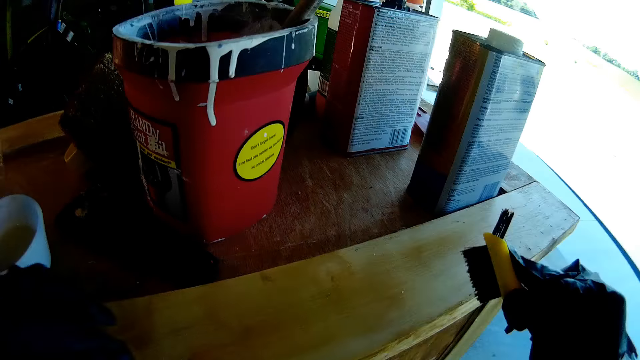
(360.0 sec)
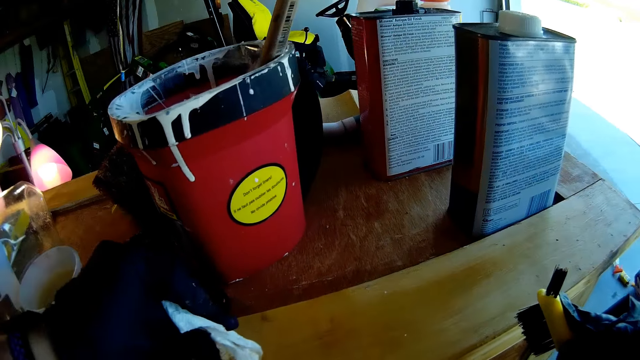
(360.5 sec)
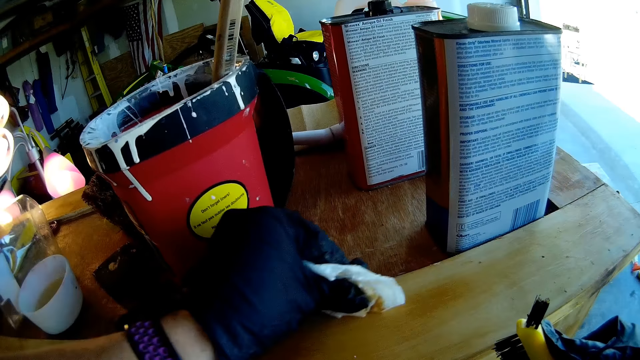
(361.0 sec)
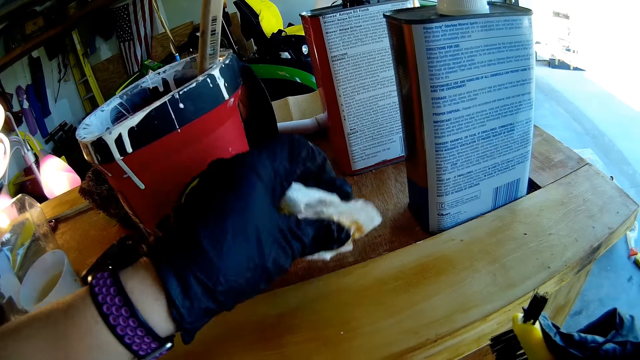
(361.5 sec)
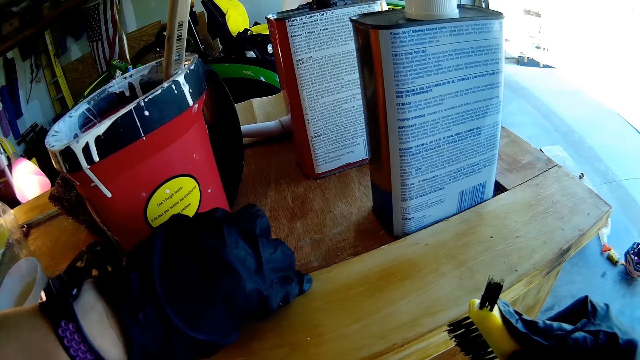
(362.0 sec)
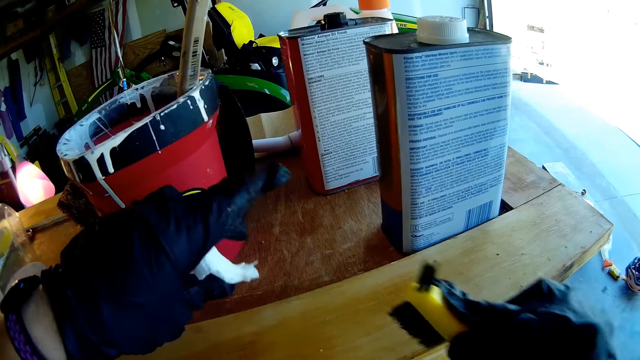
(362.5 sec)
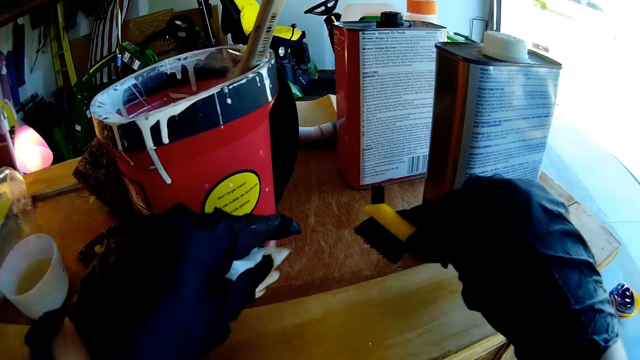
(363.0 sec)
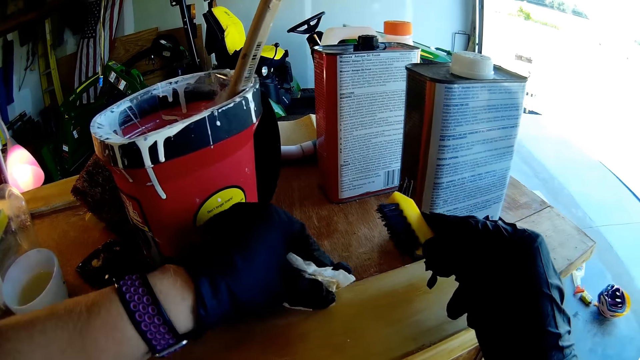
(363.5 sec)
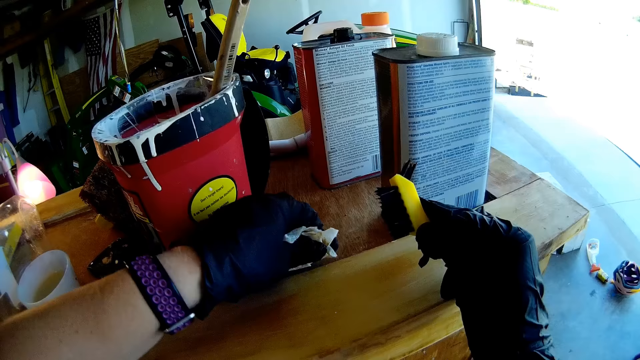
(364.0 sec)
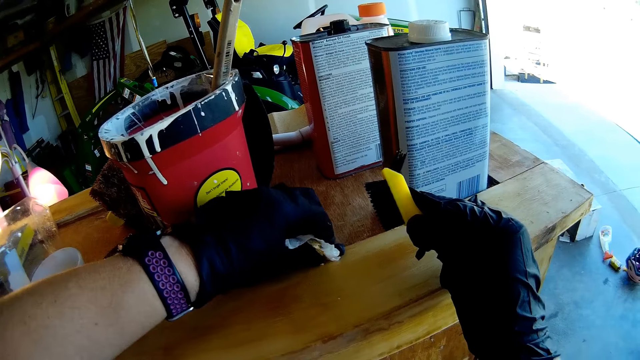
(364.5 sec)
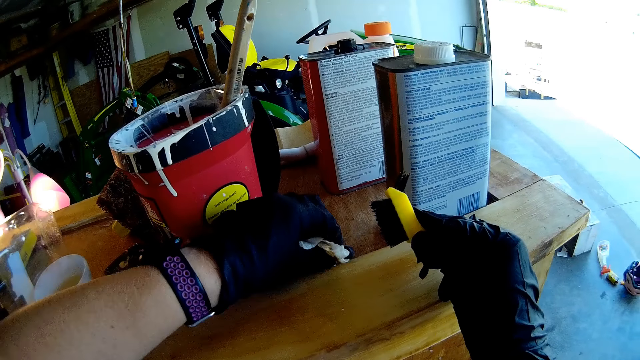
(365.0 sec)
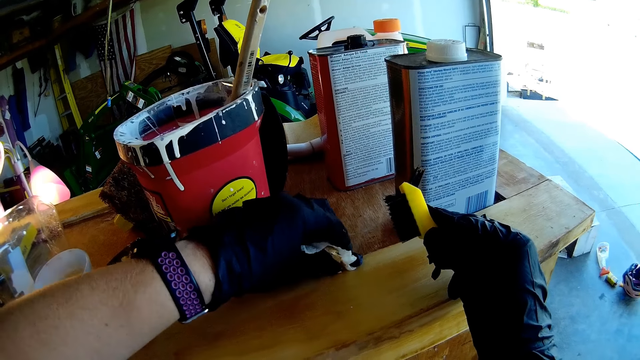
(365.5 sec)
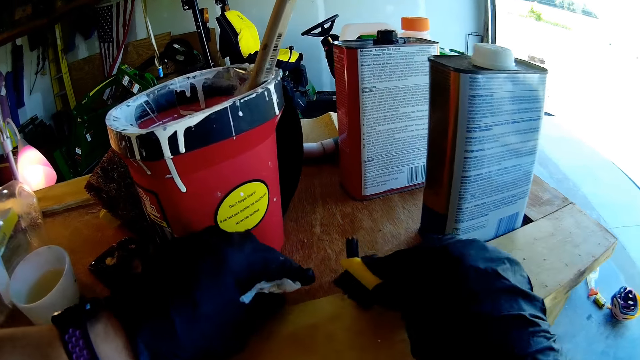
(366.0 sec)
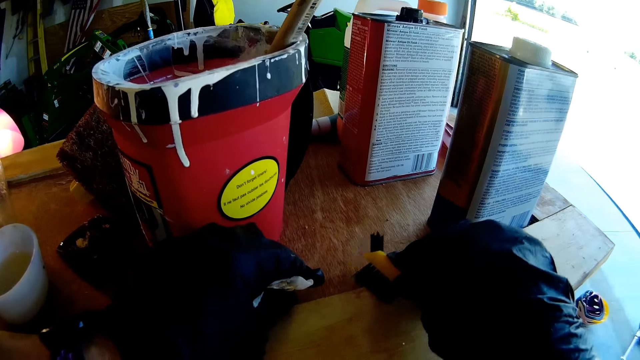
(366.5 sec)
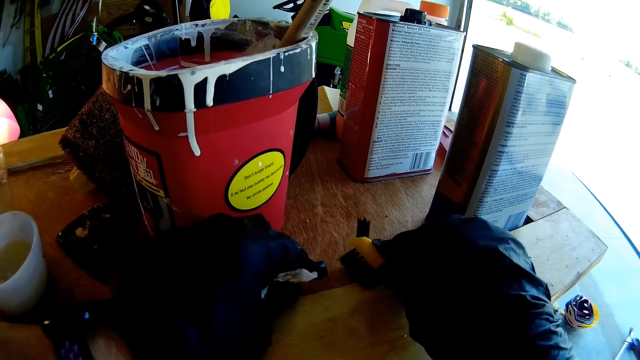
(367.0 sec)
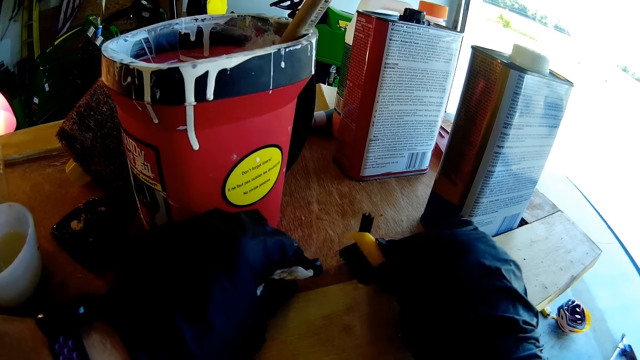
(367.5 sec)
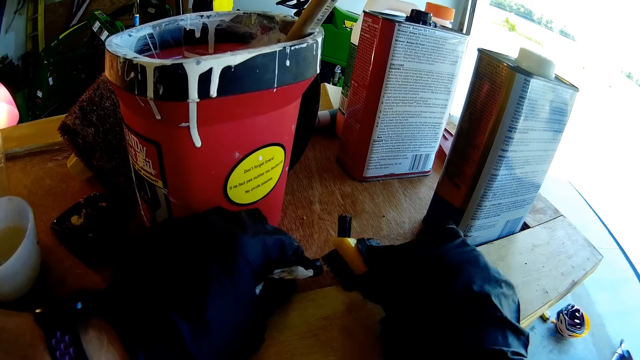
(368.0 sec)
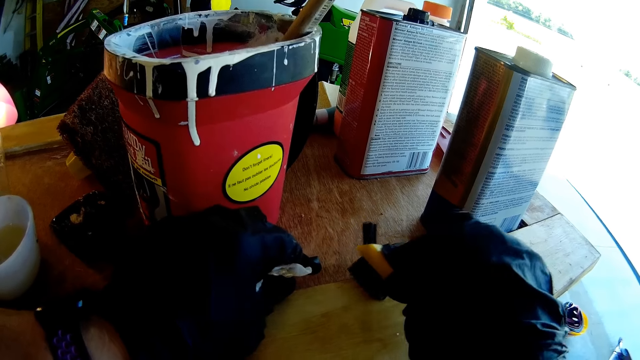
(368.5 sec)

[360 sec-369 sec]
The camera wearer wipes the wooden surface with the serviette. They scrub off the wooden surface with the brush. They wipe the wooden surface with the serviette and scrub off the wooden surface with the brush. They paint the wood.

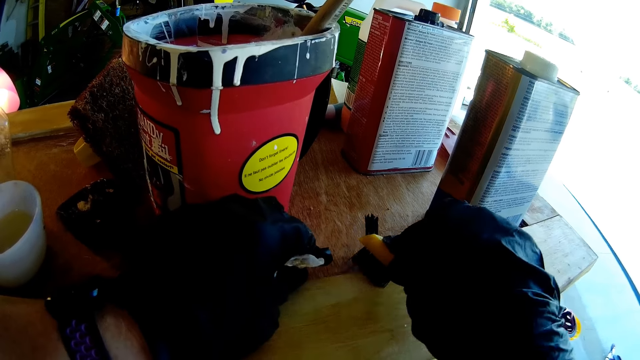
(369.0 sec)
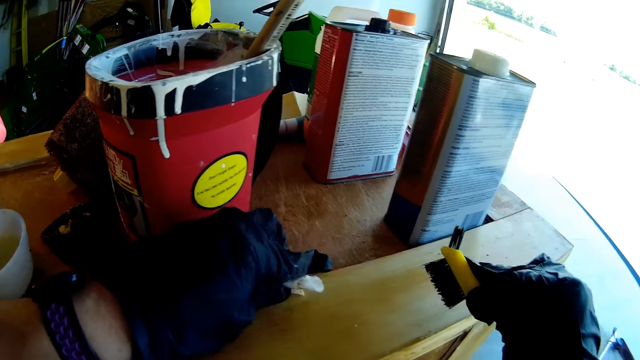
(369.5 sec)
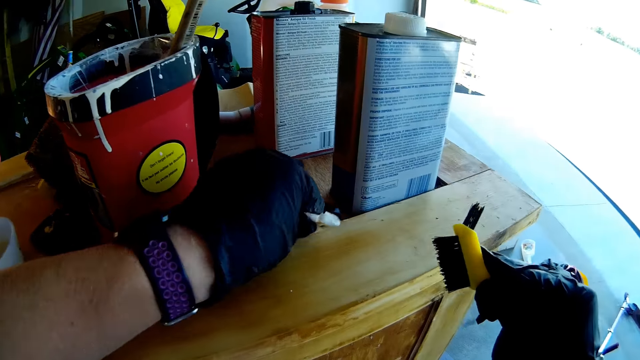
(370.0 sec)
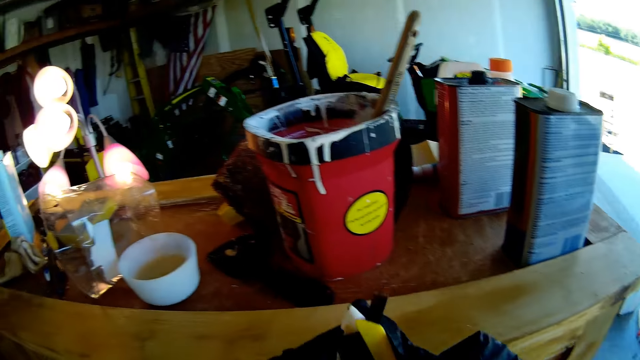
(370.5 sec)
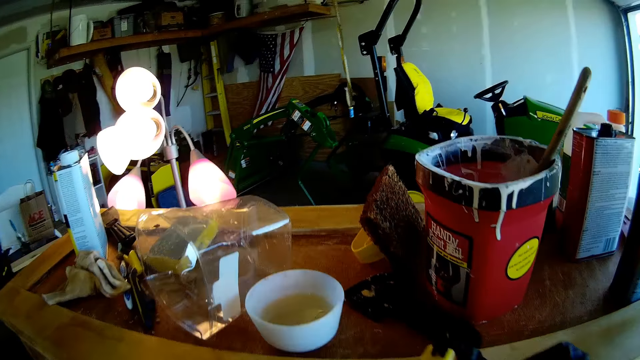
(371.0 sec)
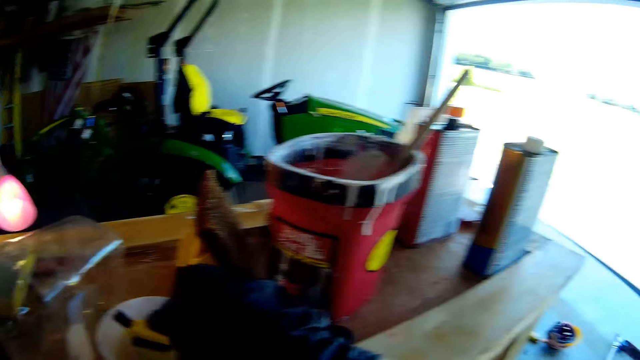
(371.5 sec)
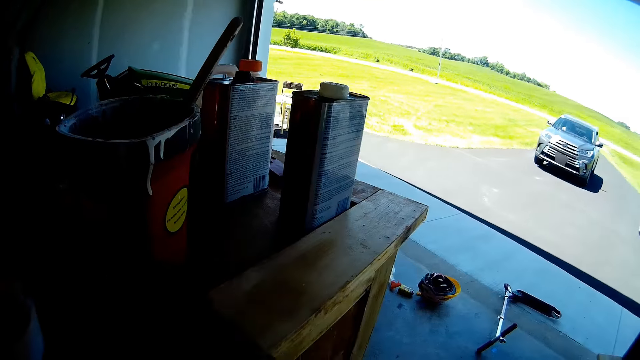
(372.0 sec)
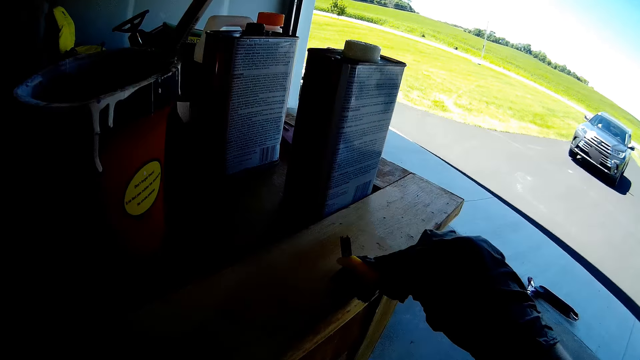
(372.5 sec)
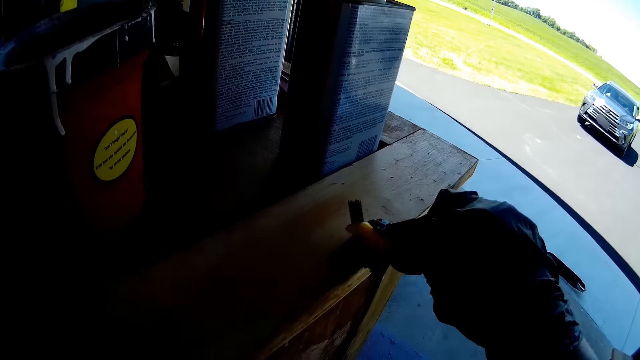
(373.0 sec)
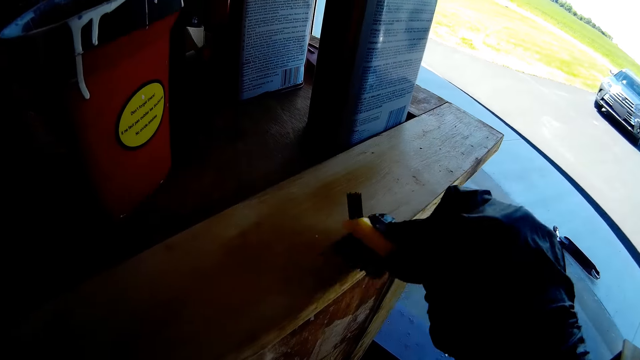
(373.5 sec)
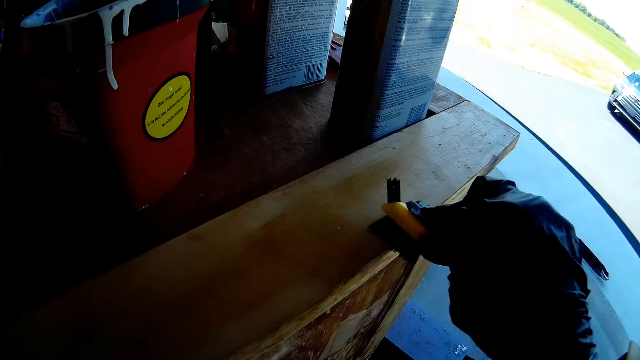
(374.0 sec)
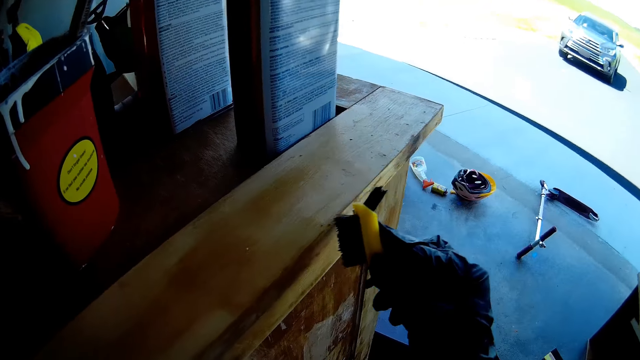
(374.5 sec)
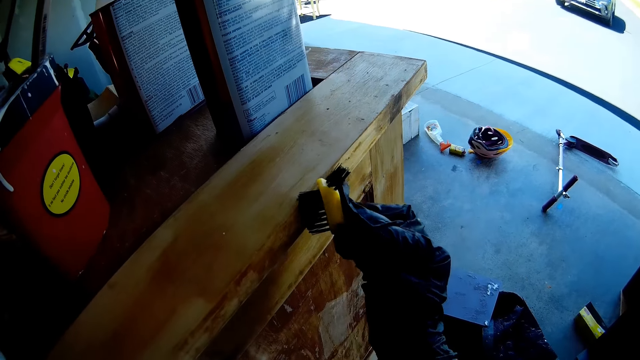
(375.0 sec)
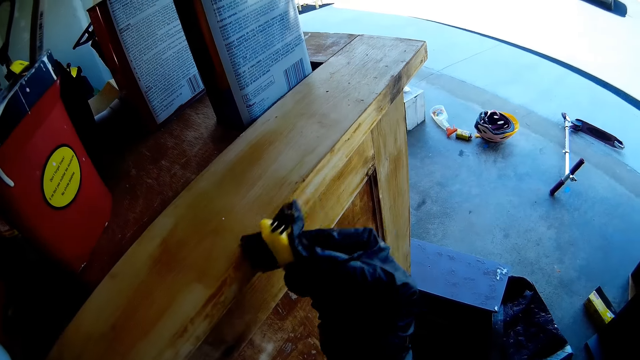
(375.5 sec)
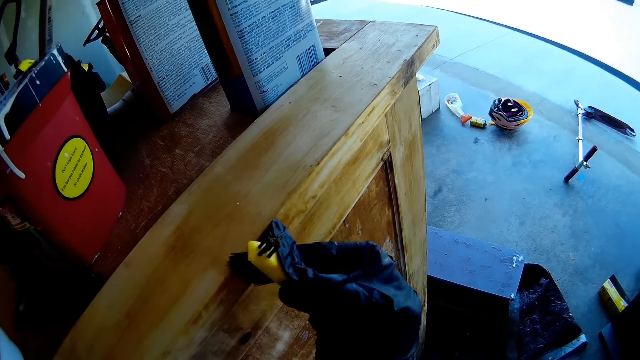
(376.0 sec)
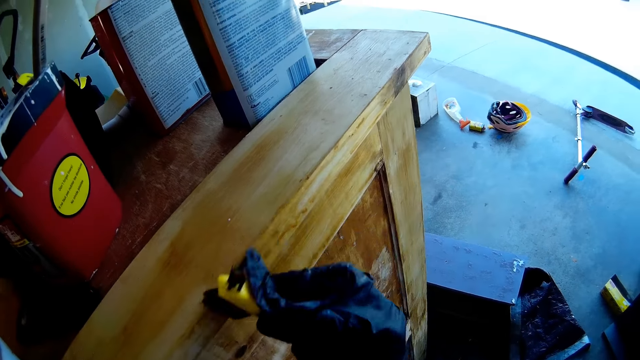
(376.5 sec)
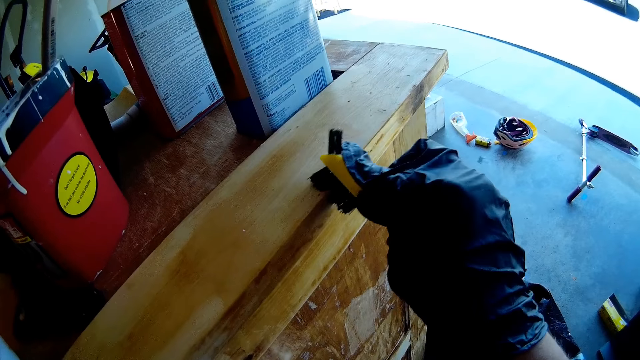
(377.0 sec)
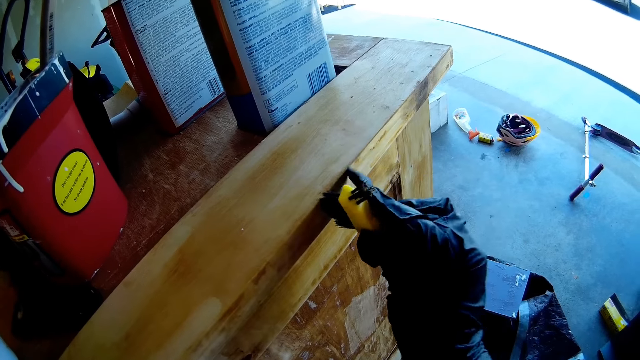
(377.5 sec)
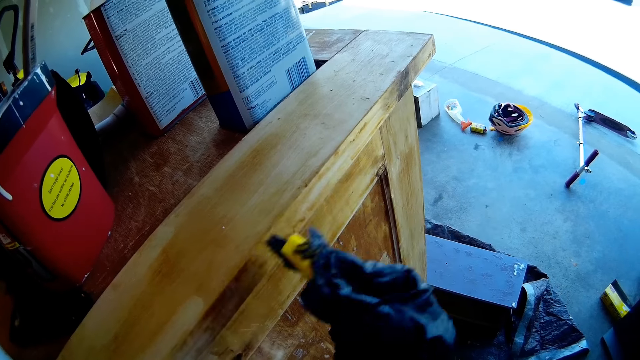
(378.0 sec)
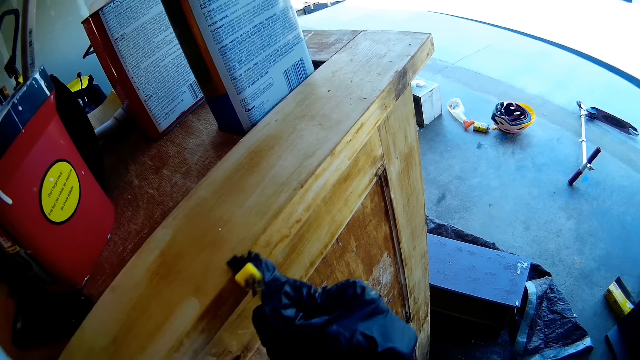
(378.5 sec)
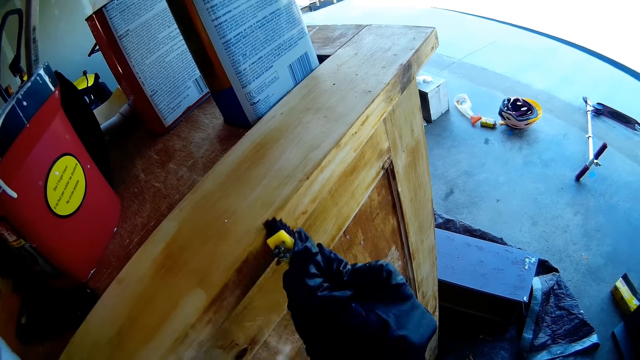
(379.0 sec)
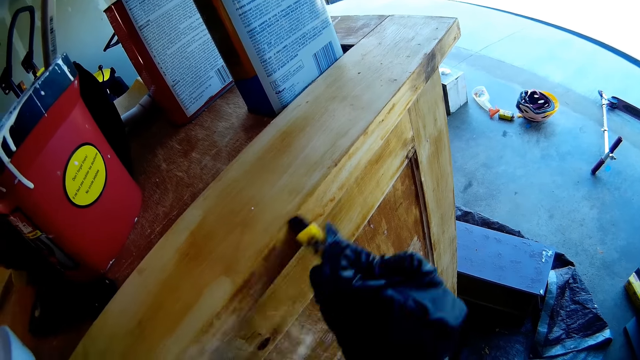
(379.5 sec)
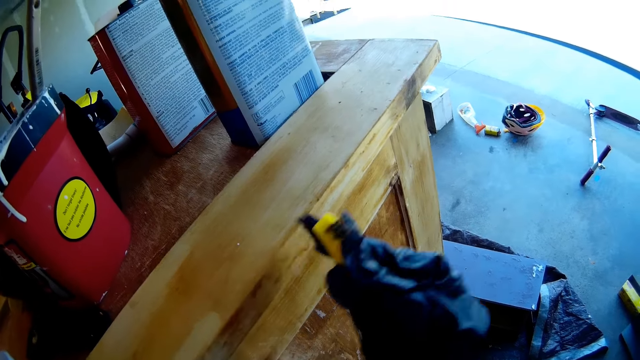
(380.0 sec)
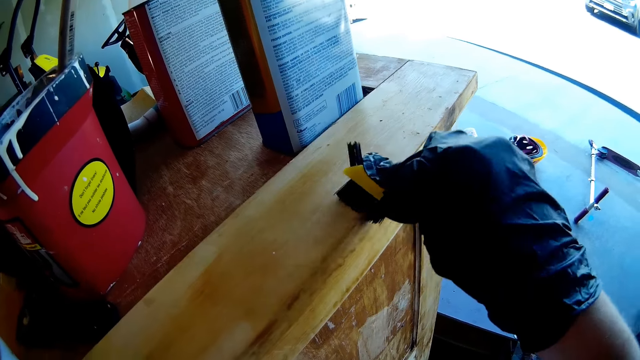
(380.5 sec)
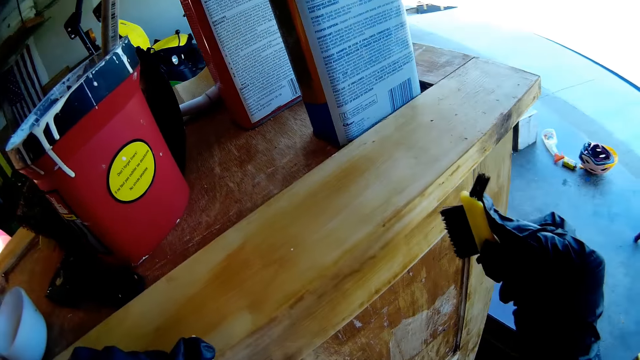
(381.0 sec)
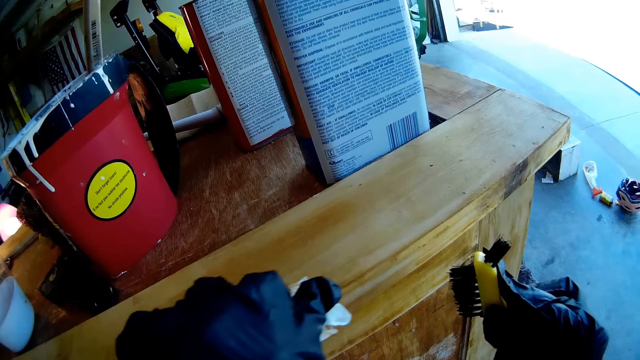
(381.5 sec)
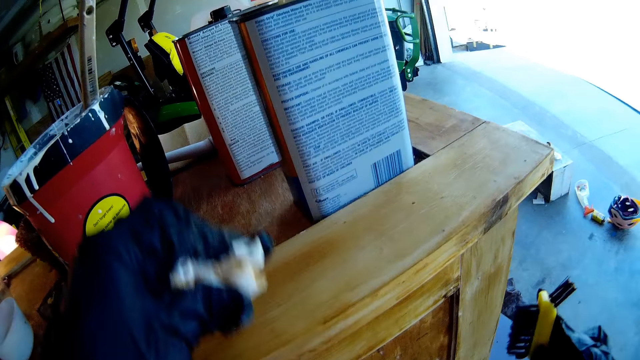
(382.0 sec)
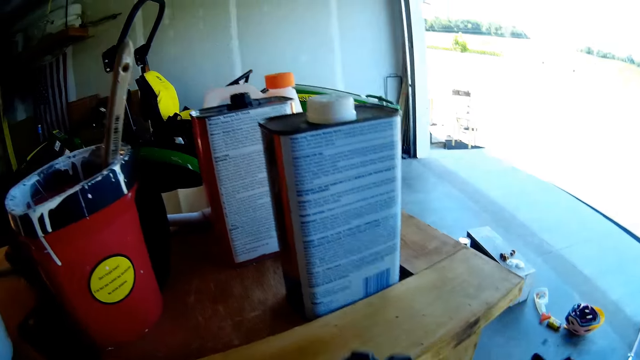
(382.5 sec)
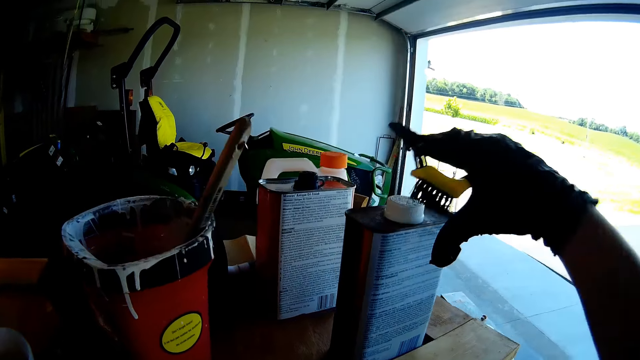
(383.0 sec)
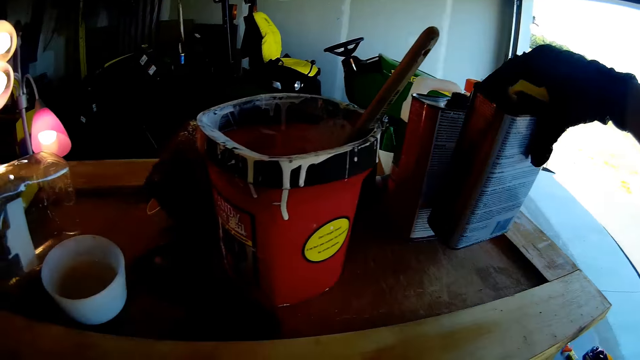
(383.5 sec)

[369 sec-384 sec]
The camera wearer wipes the wooden surface with the serviette. They put the brush on the serviette. They dip the brush in the liquid. They scrub off the wooden surface with the brush. They paint the wood. They wipe the wooden surface with the serviette. They put the tins aside.
